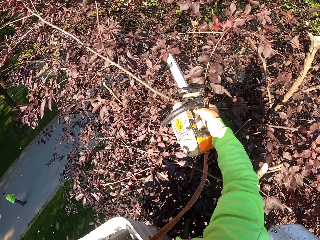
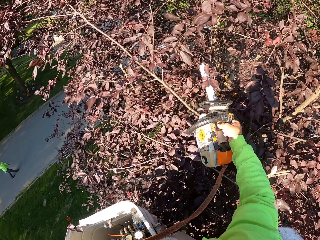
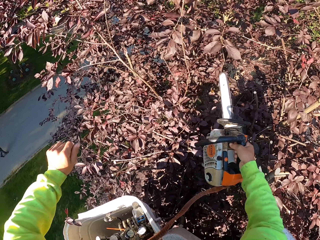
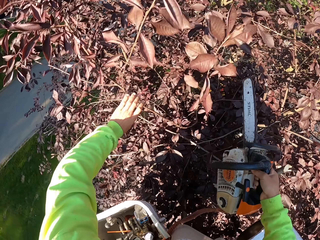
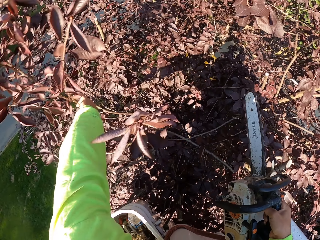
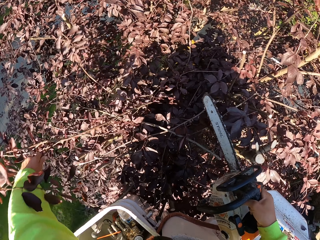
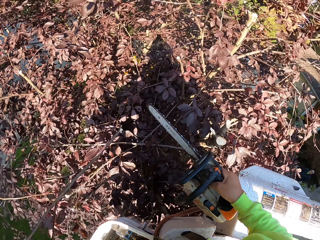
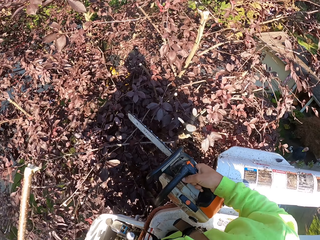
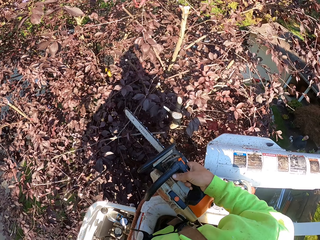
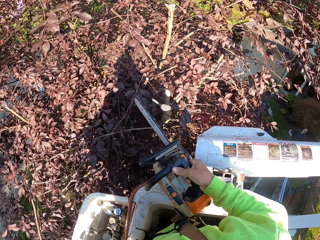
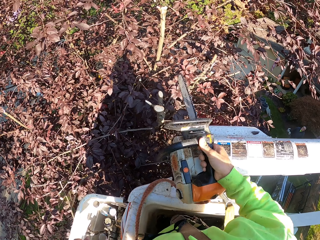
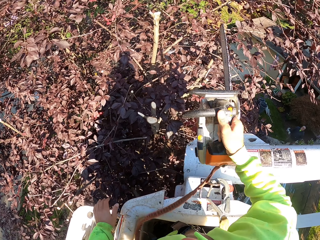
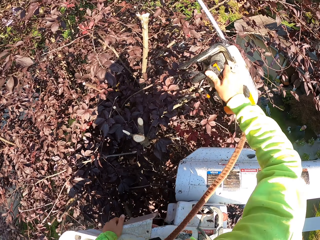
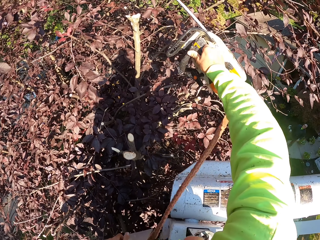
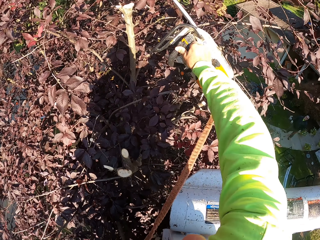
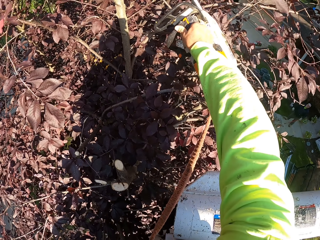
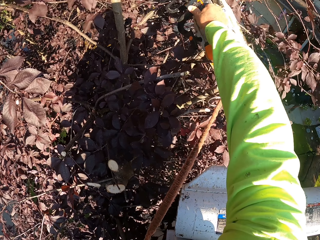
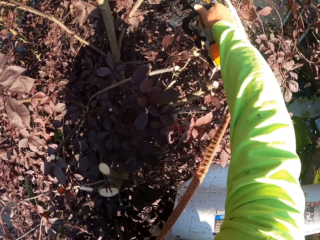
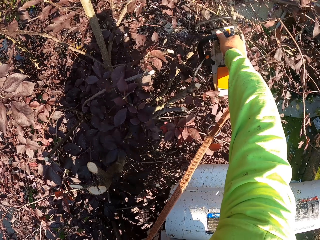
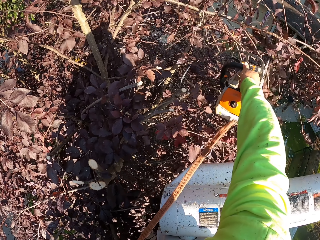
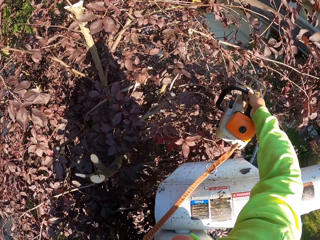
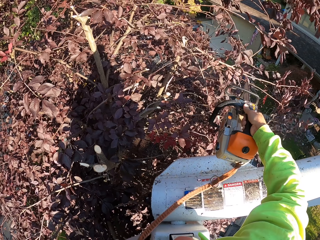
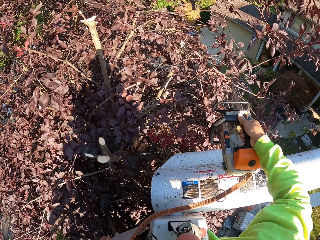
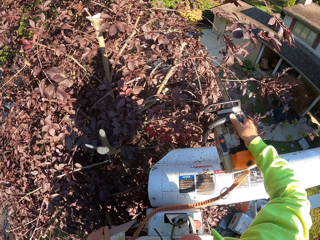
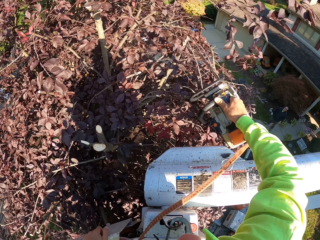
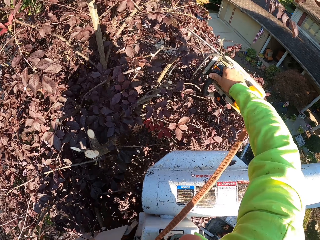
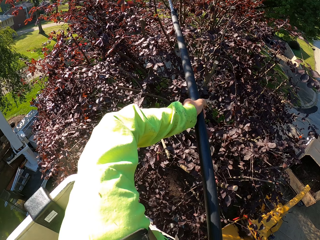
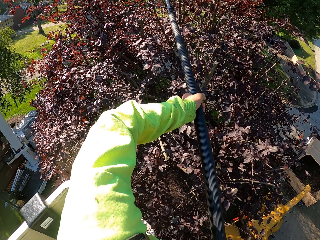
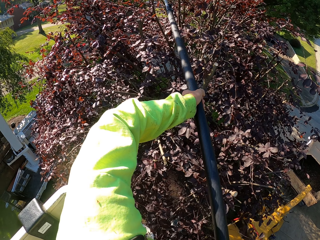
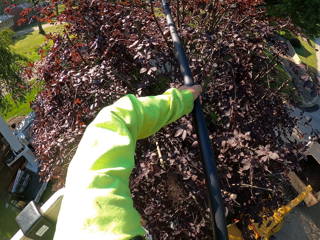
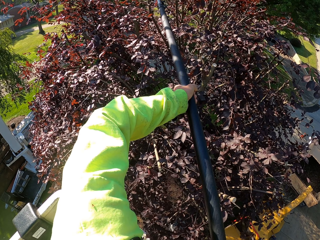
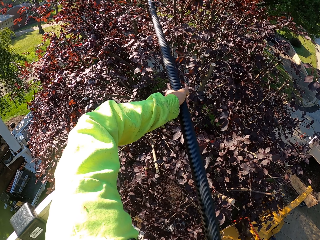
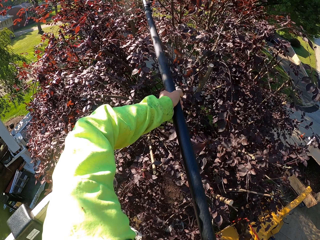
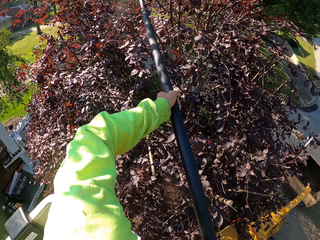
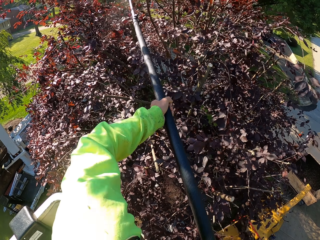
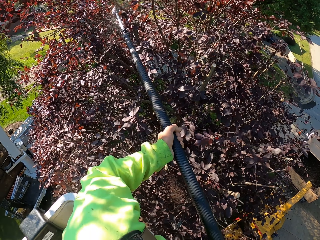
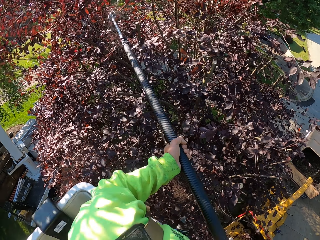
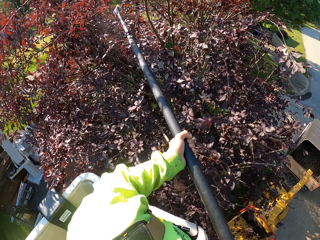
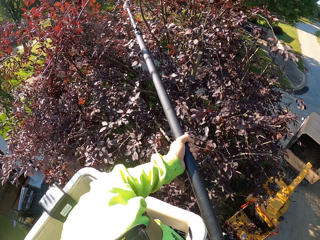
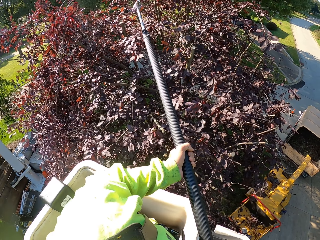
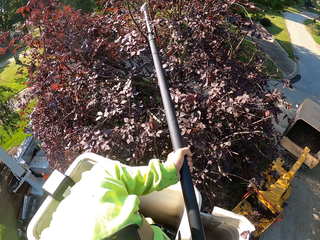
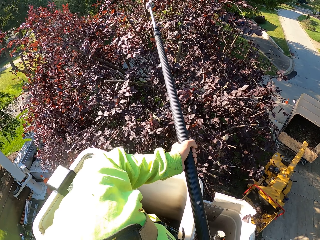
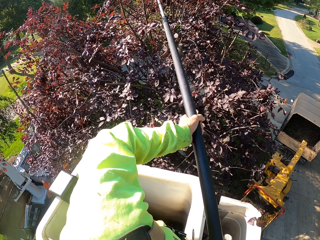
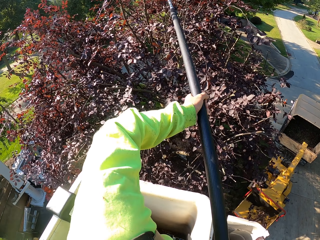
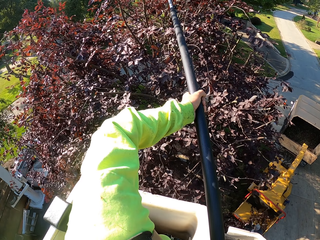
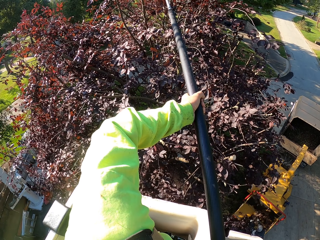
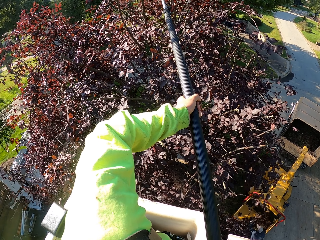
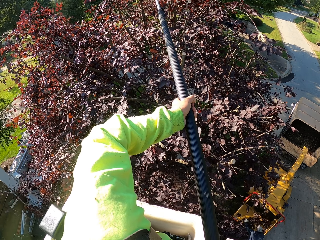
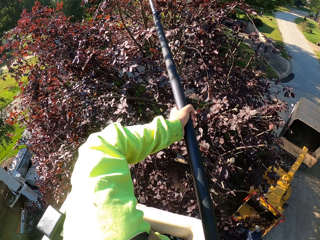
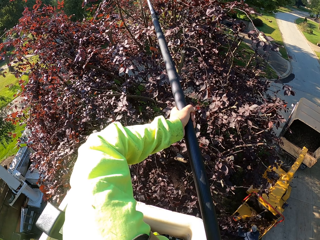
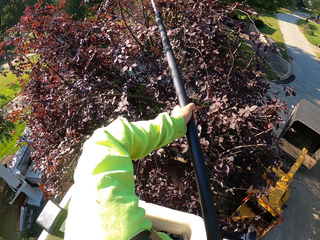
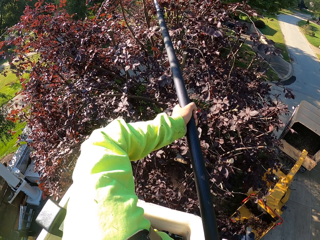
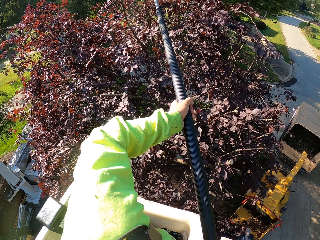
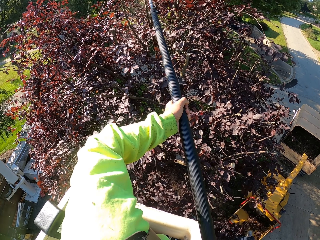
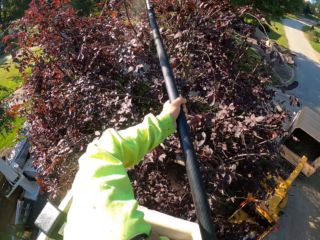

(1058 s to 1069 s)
The camera wearer cuts down the tree branch with the chainsaw in his right hand. He grabs the falling tree branch with his left hand. He drops down the tree branch to the ground with his left hand. He cuts down some tree branches with the chainsaw in his right hand. He cuts down some tree branches with an extendable pole saw with his hands.

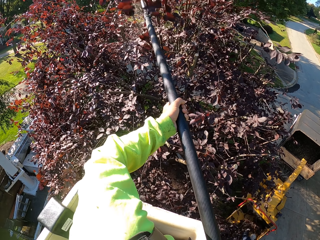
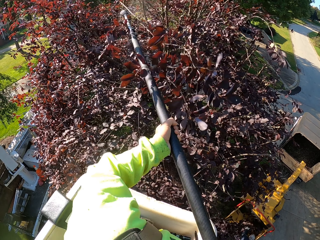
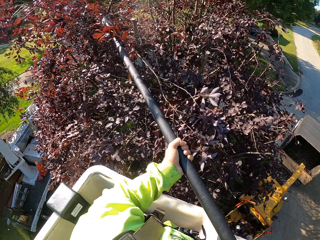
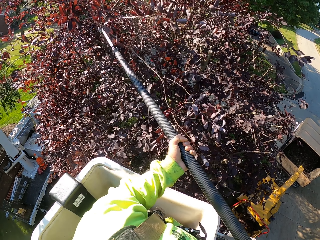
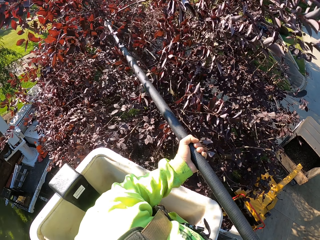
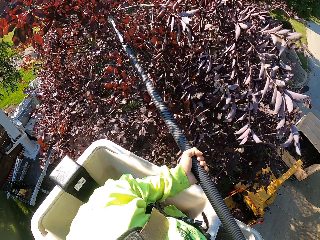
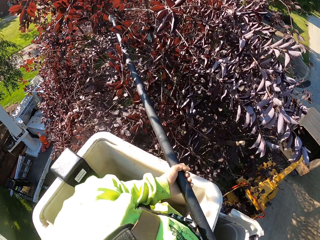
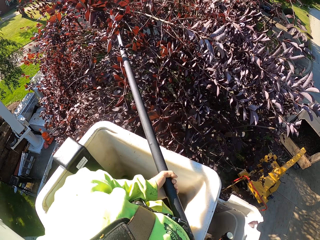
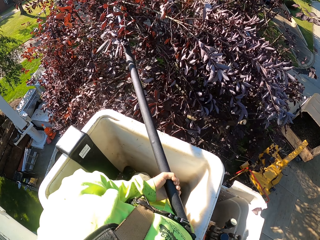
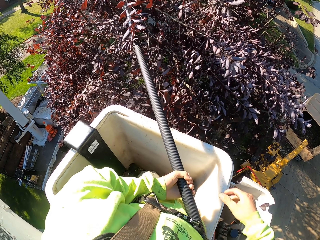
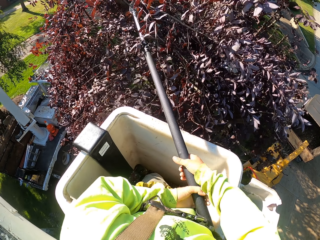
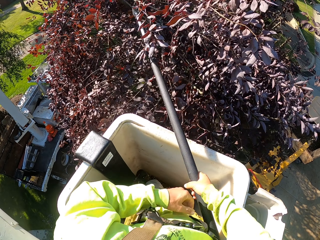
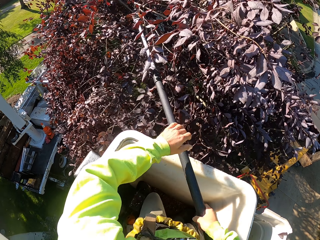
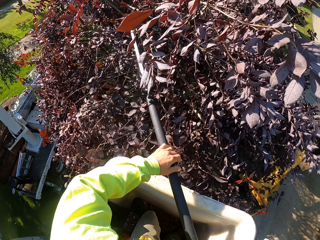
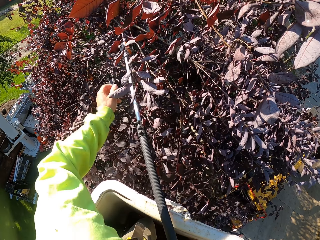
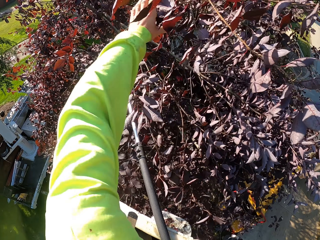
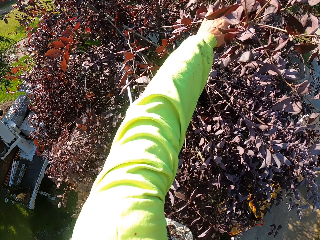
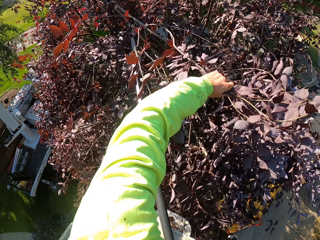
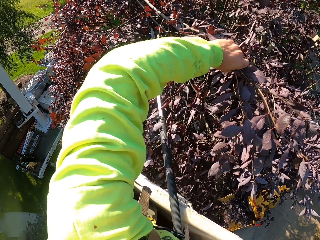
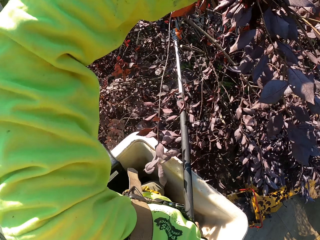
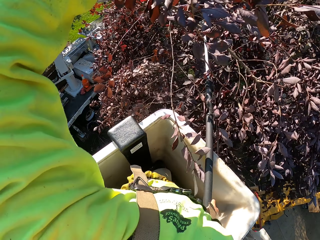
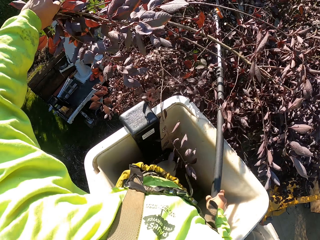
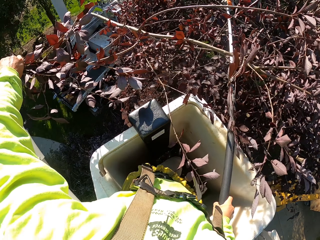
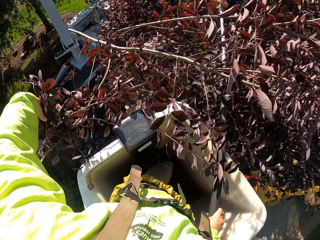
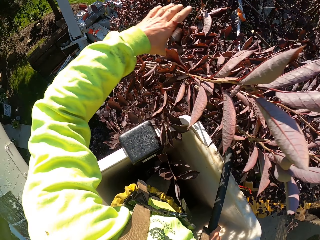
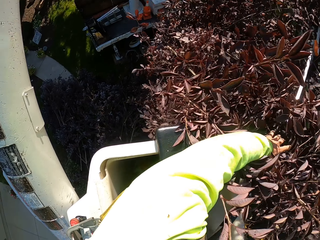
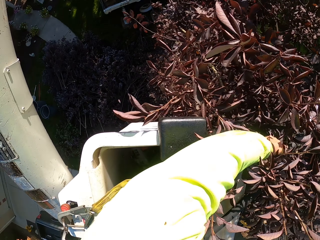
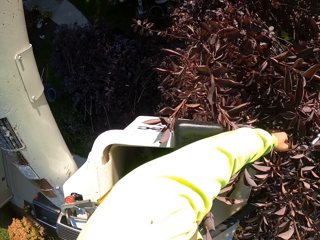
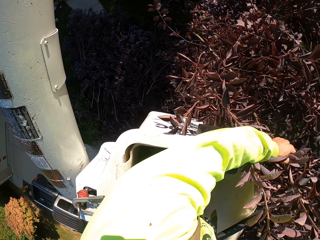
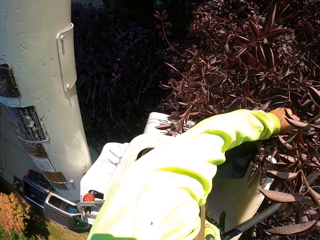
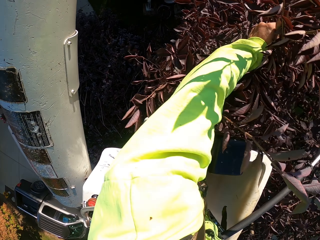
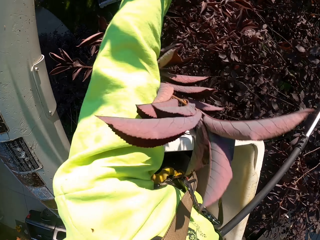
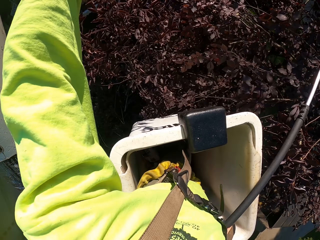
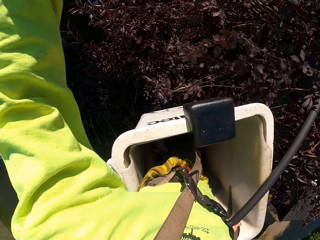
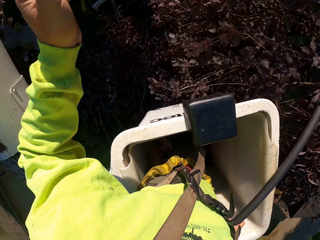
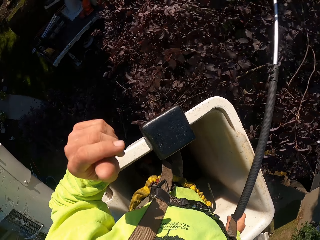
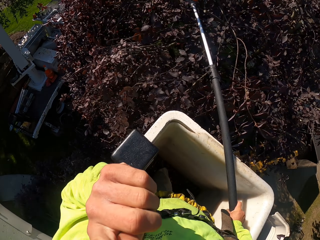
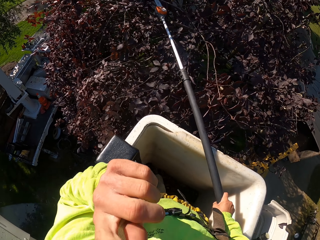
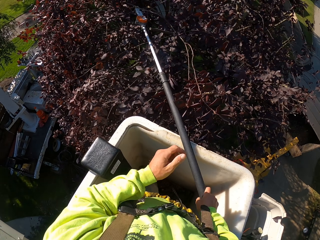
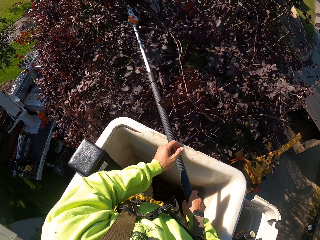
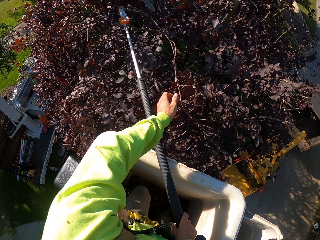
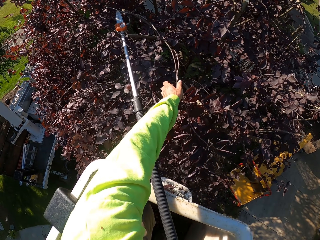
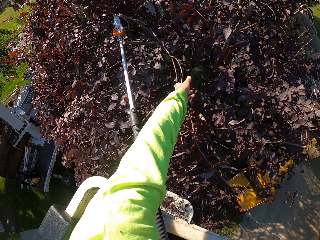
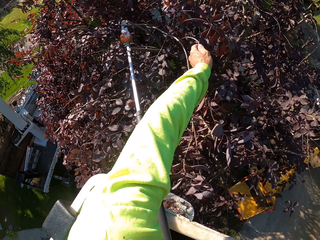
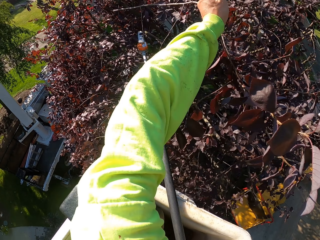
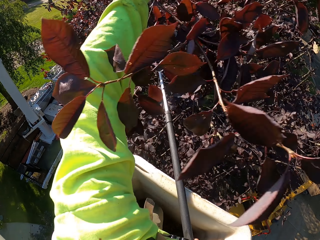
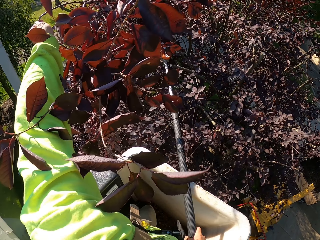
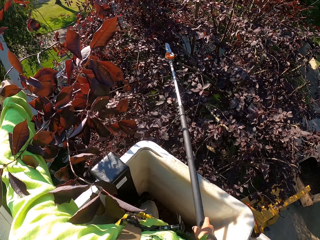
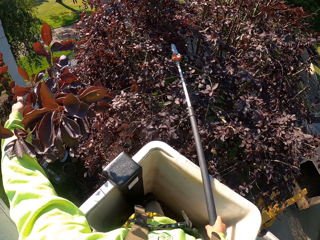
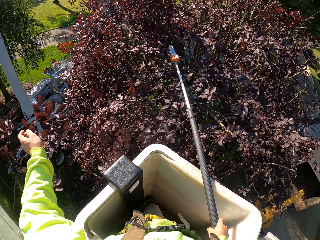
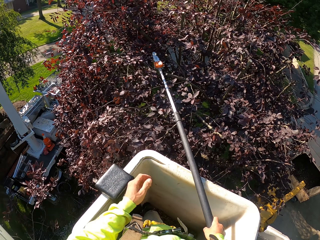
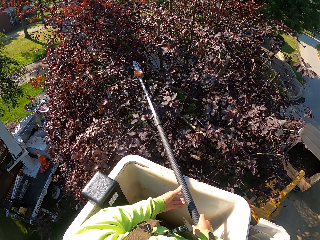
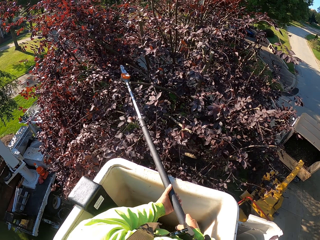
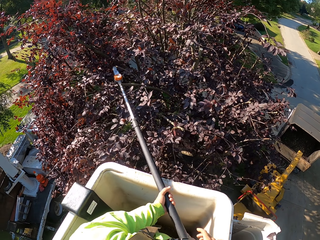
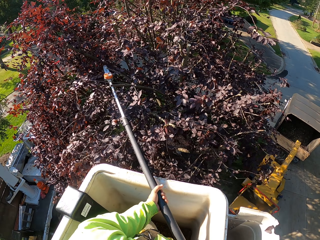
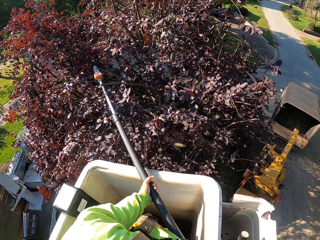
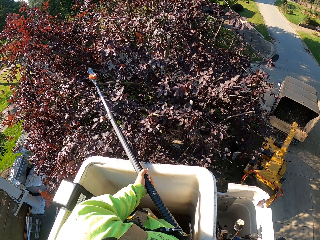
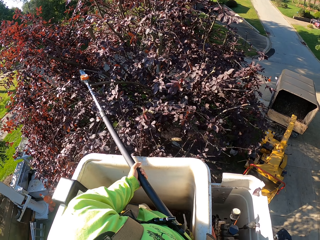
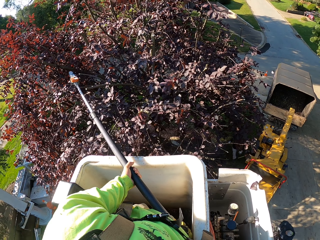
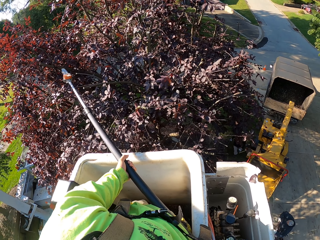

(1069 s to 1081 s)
The camera wearer holds a tree branch. He drags down some tree branches from the tree to the ground with his left hand. He drops the tree branch. He touches his nose. He holds the tree branch. He drops the tree branch.
